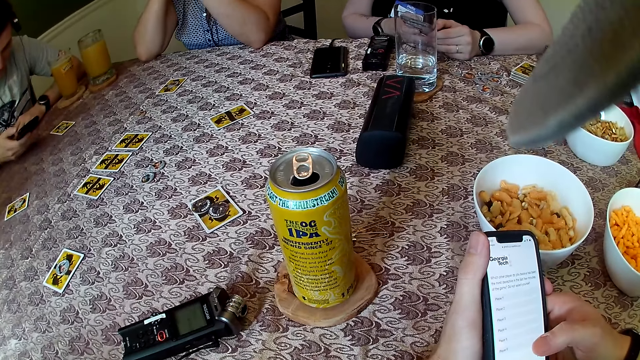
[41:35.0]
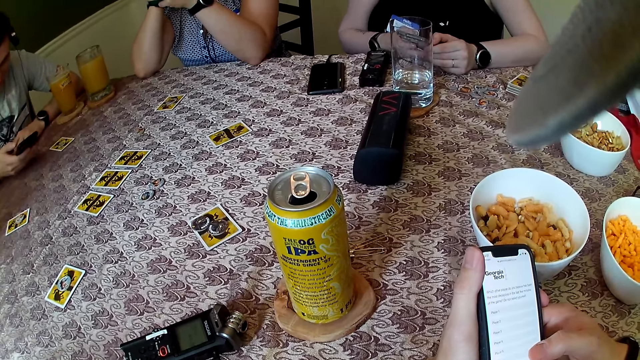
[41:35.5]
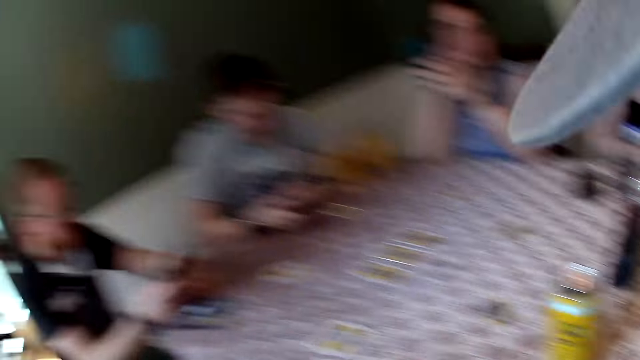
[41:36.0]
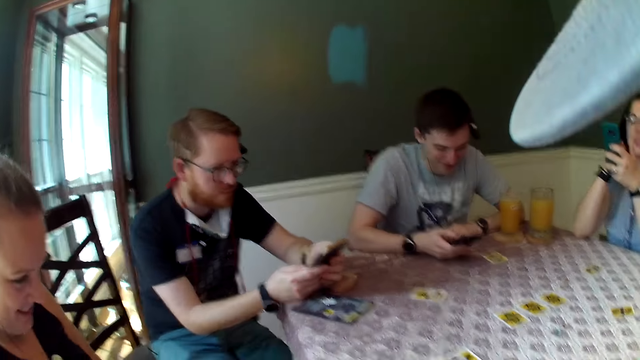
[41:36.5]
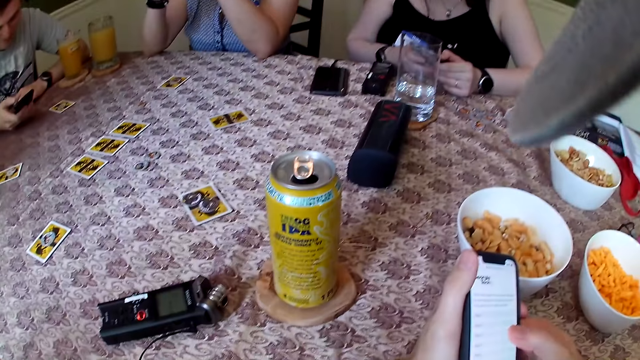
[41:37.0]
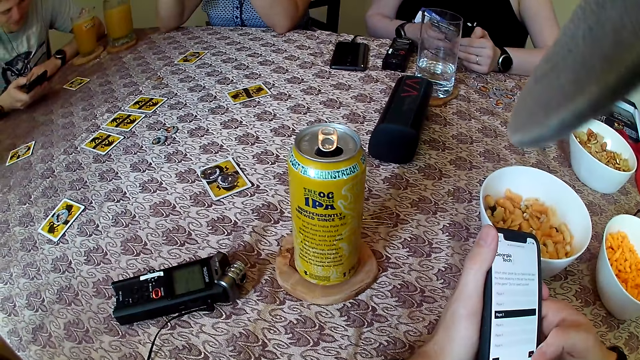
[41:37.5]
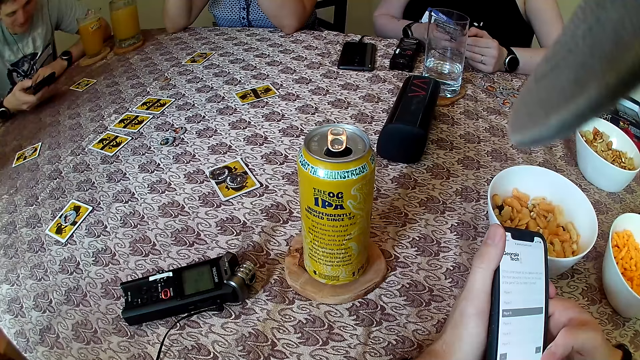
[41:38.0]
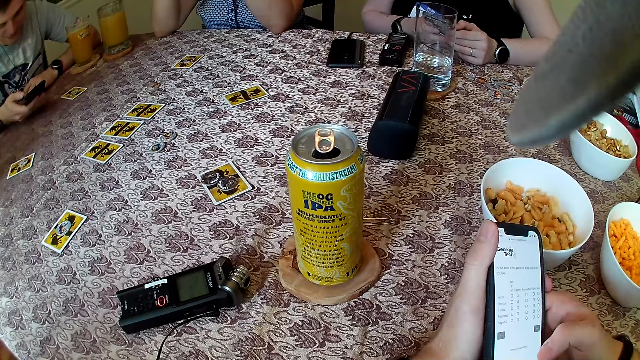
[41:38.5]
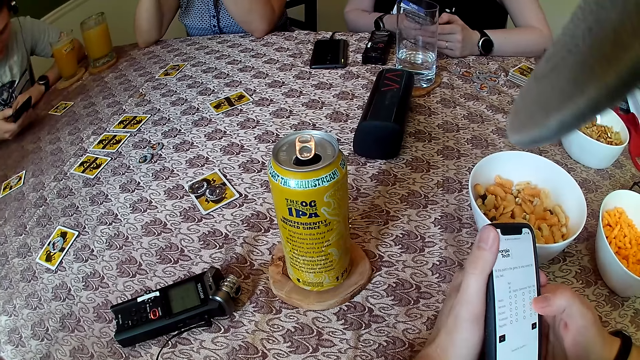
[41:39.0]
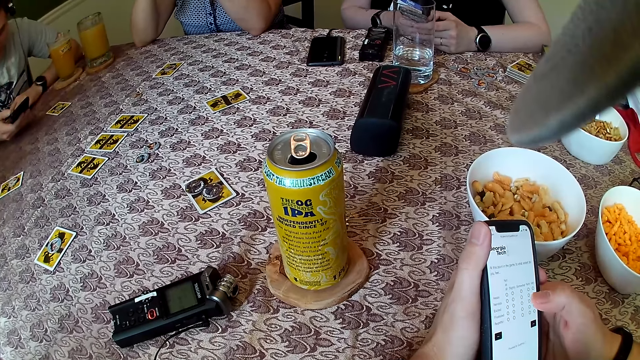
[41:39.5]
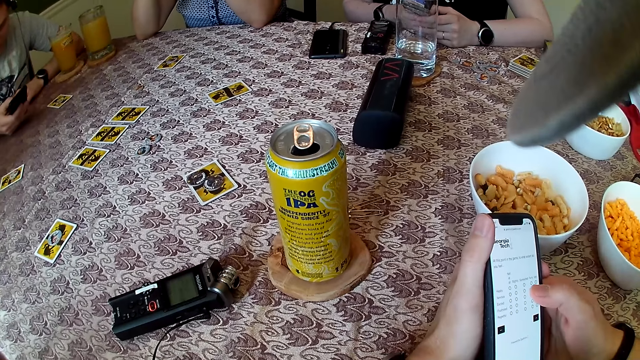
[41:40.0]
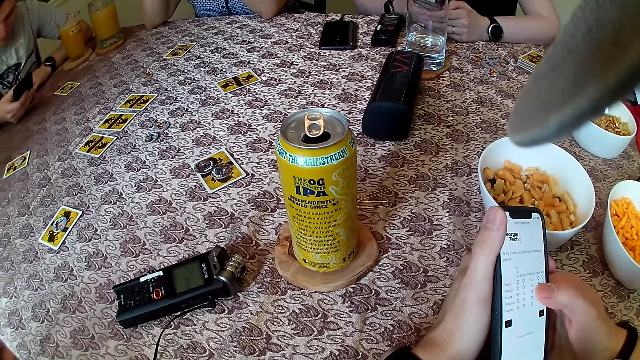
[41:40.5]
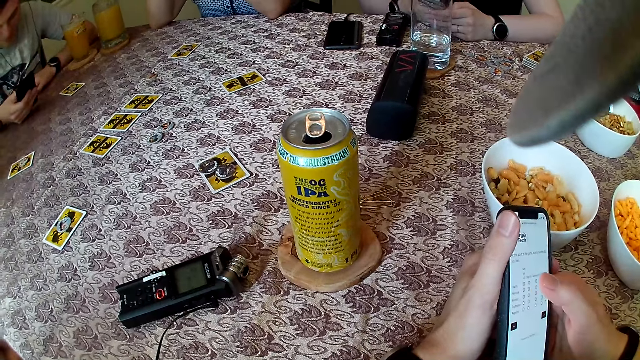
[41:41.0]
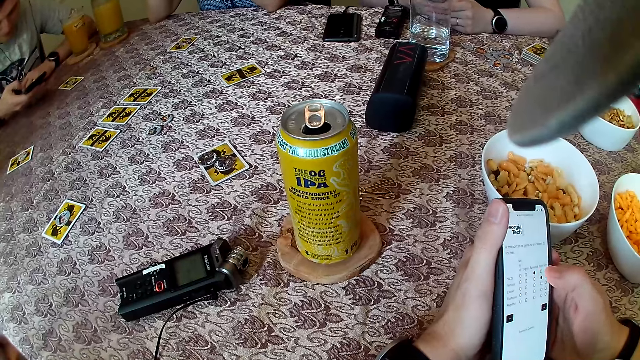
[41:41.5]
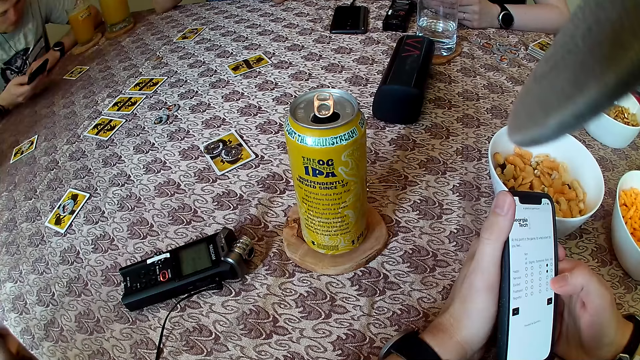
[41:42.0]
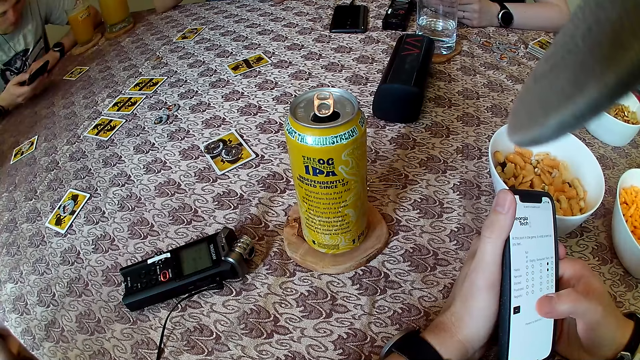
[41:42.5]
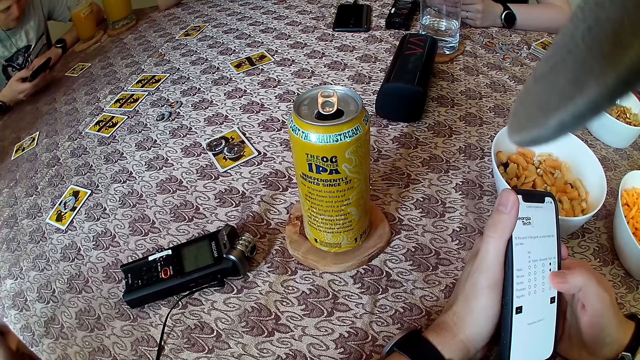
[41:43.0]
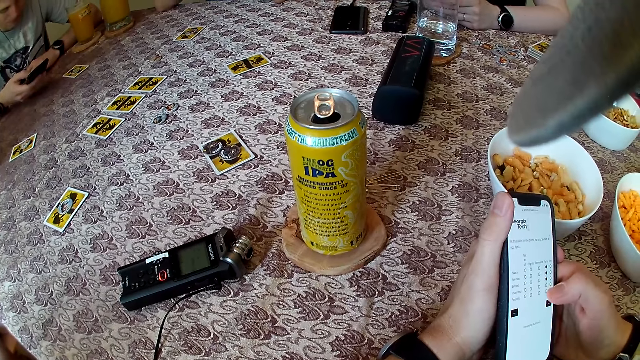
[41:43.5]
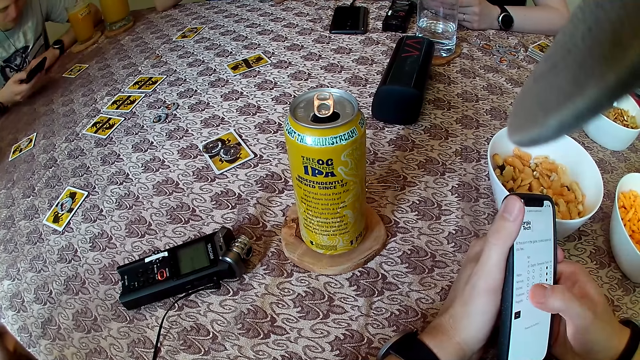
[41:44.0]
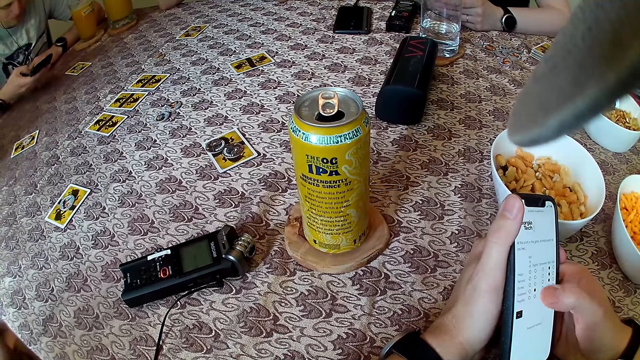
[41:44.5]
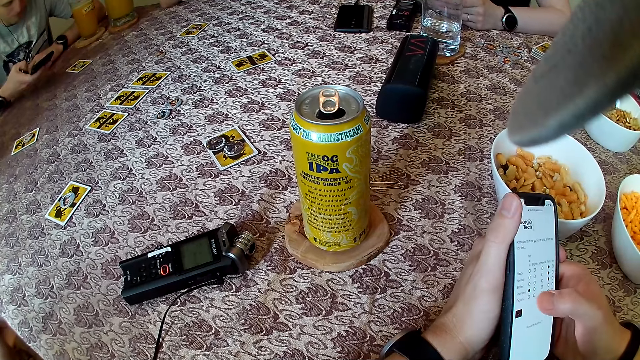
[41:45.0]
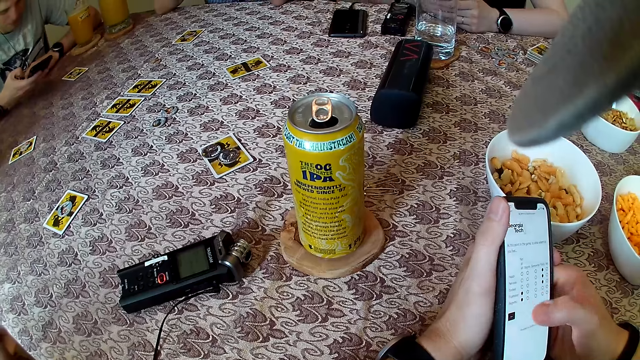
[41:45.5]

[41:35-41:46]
The camera wearer looks around. He operates his phone. The man operates on his phone with his right hand.

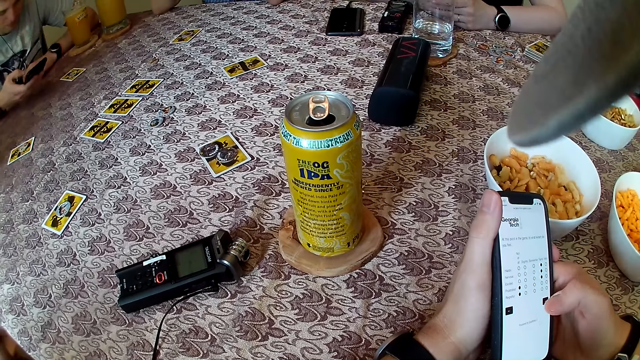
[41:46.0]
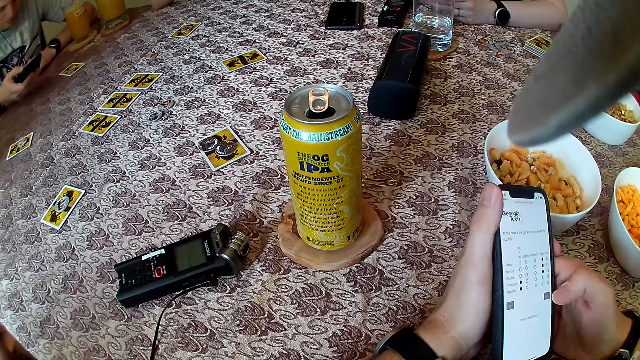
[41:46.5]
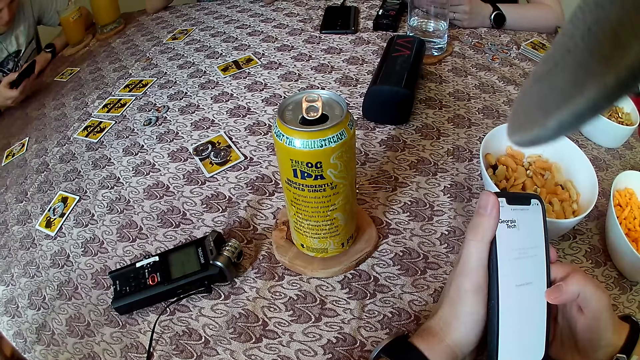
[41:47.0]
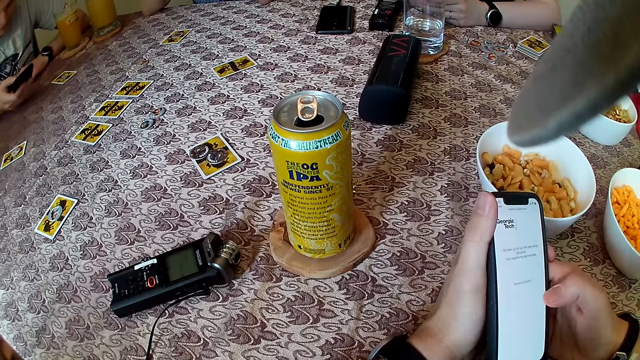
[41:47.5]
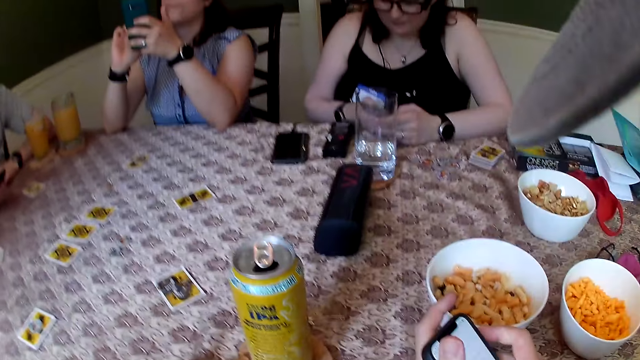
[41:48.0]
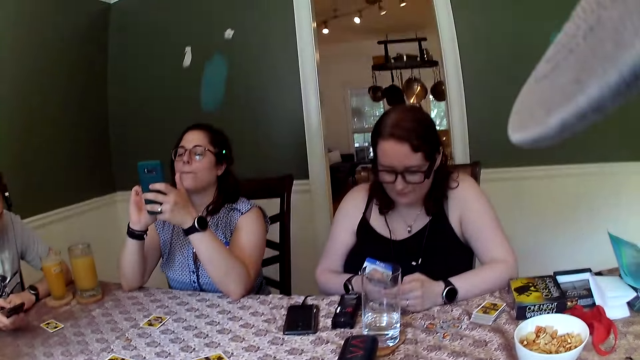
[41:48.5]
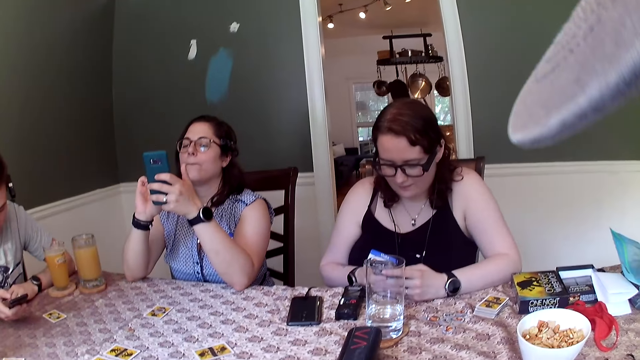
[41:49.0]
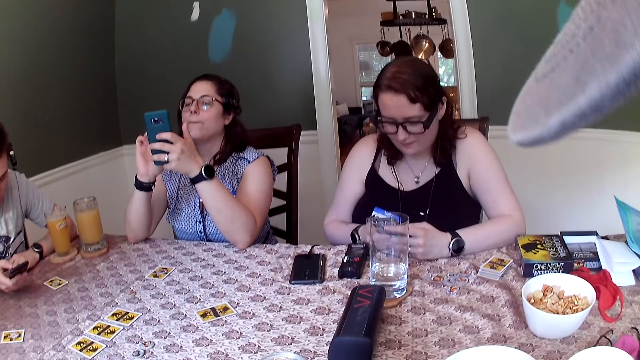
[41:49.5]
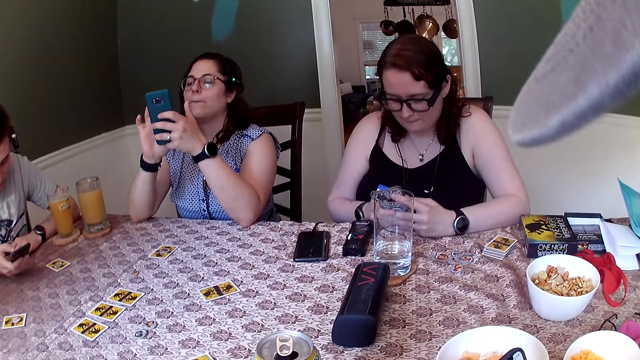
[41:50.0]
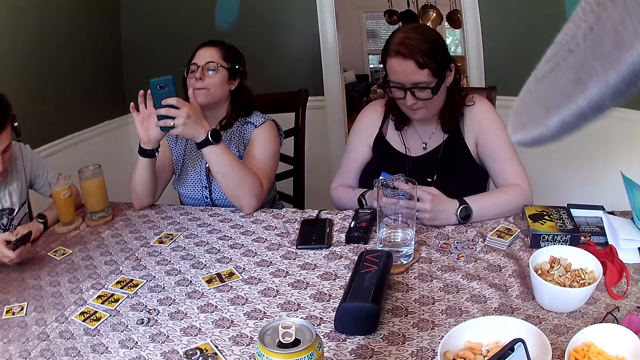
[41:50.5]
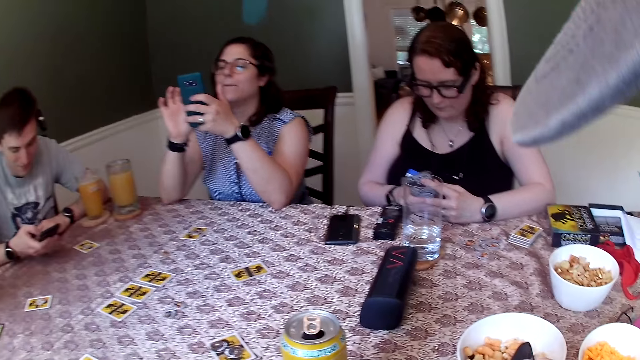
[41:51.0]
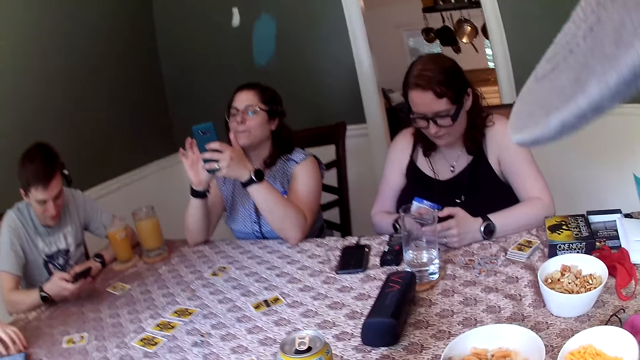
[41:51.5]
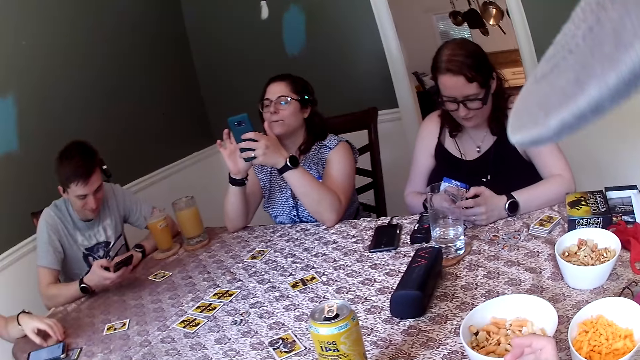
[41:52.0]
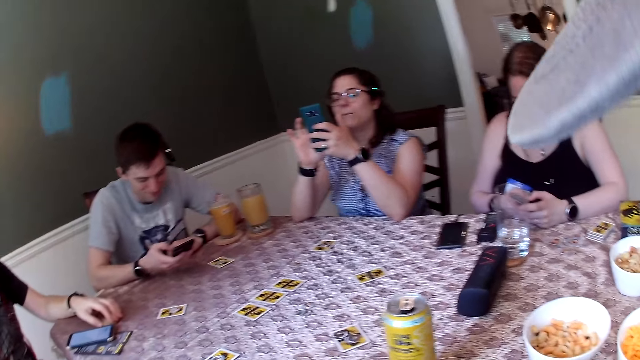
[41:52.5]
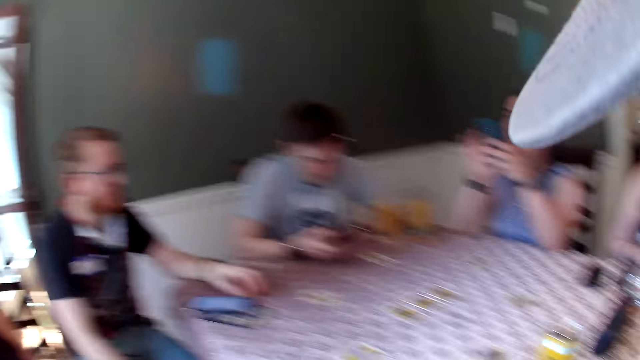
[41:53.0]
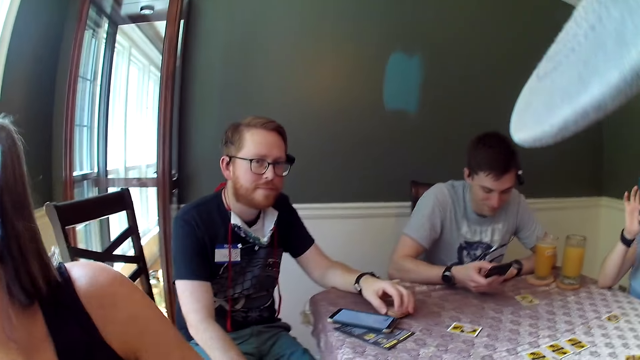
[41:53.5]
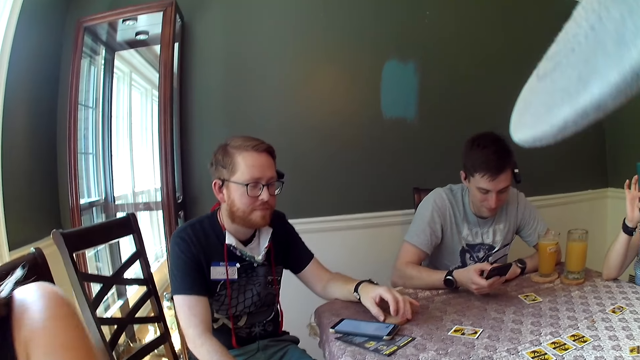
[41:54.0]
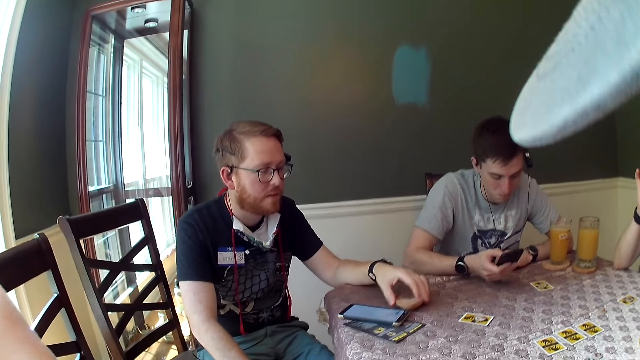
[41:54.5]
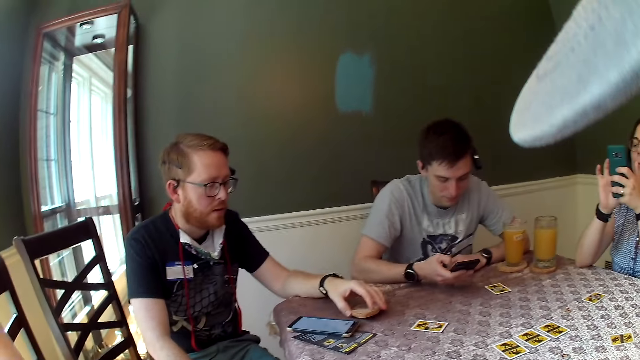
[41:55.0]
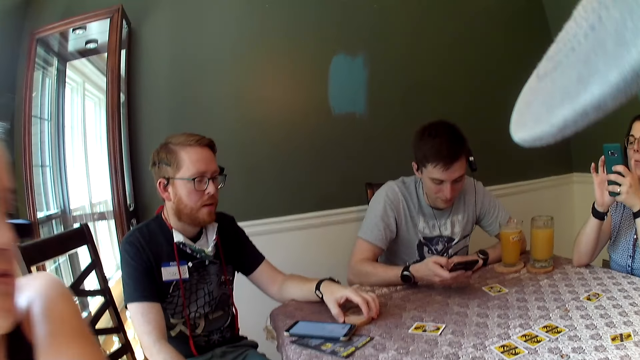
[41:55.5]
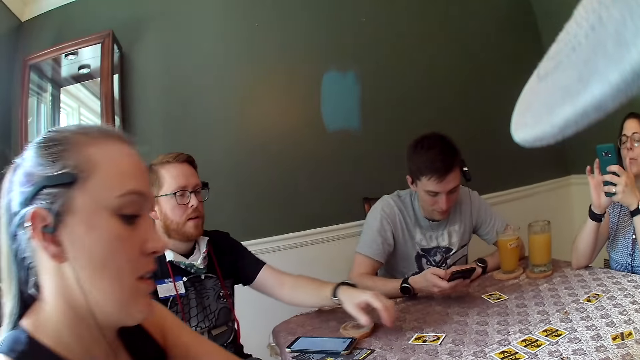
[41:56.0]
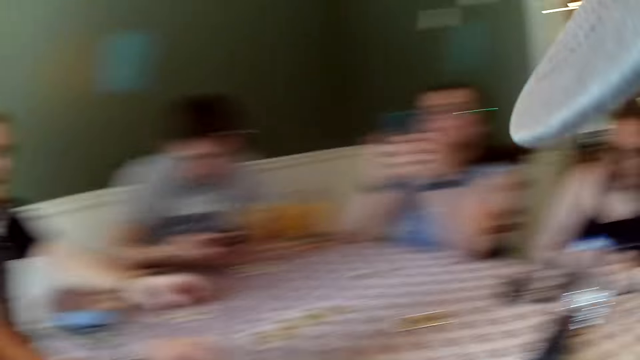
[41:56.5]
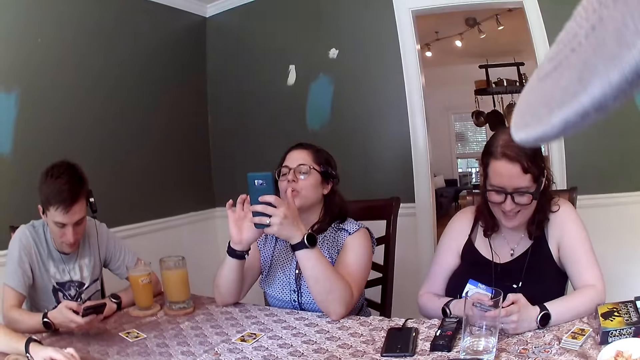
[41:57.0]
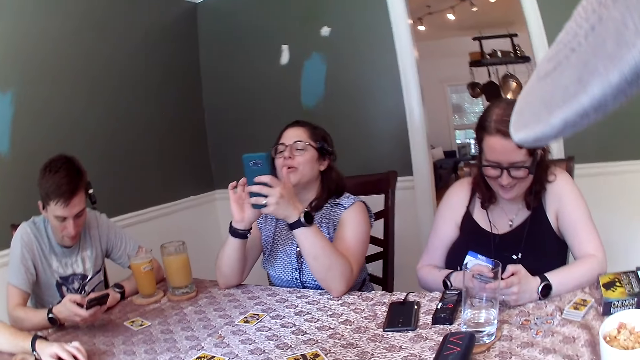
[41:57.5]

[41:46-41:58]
The camera wearer looks around. He drops his phone on the dining table with his left hand. The man converses with the group of people. The man places his left hand on a card on the dining table.
